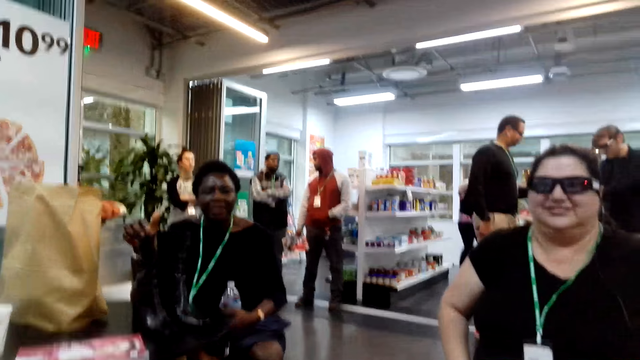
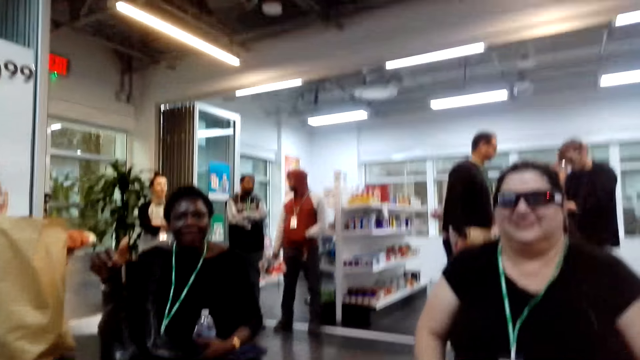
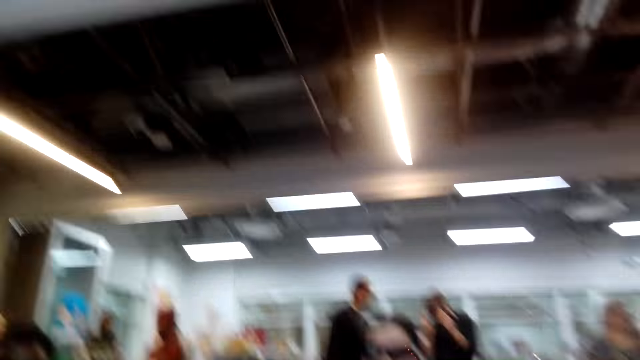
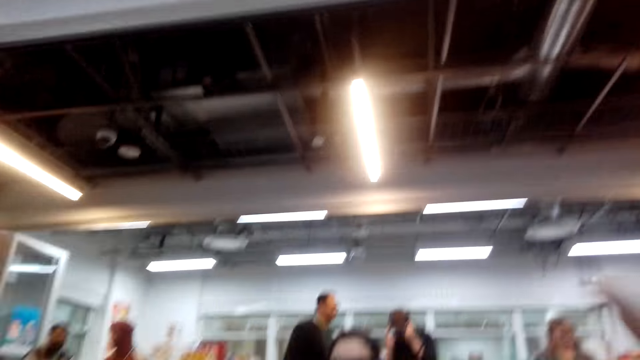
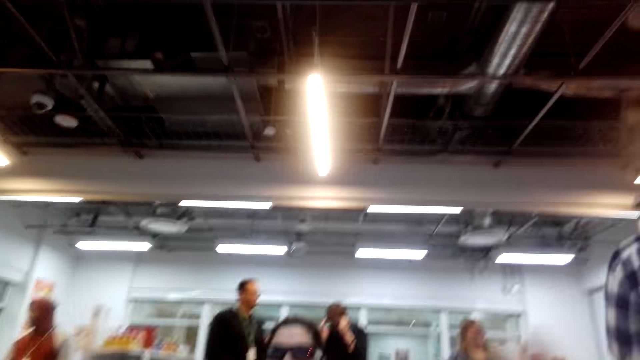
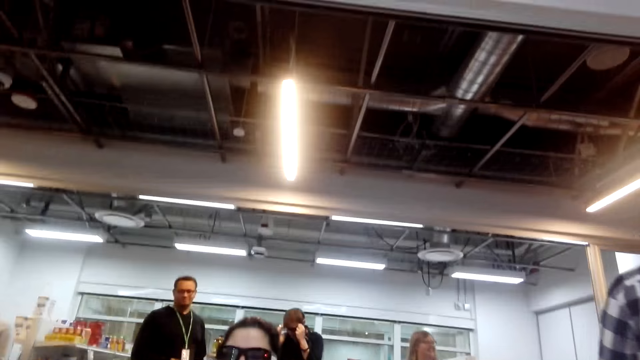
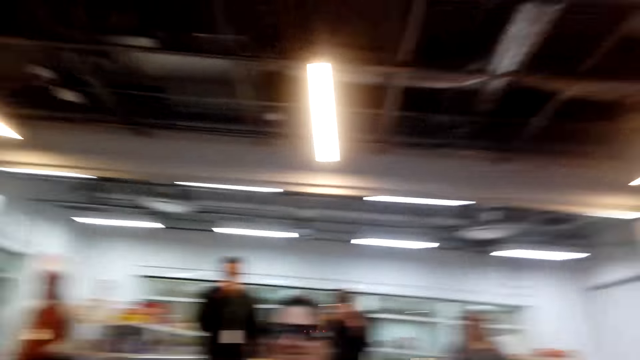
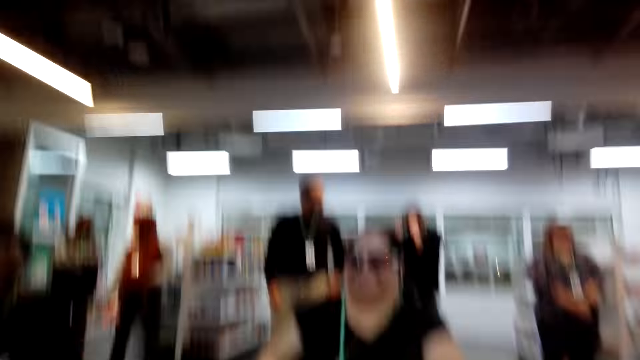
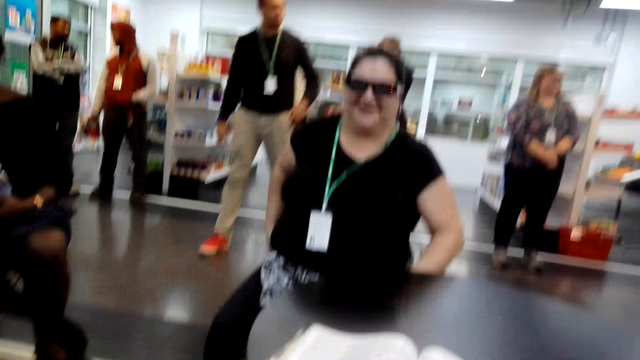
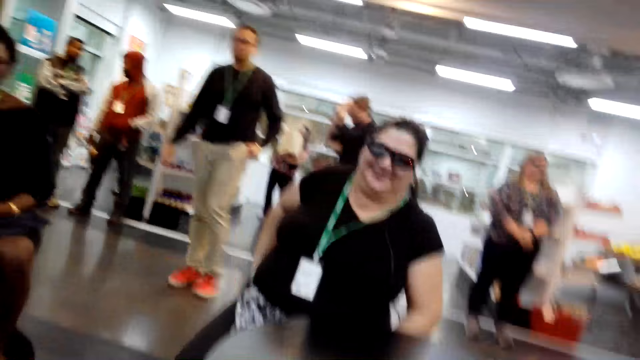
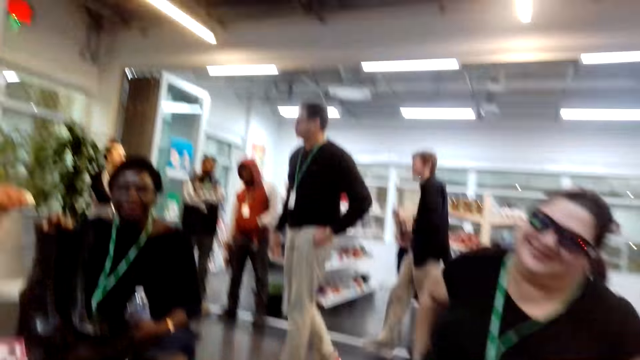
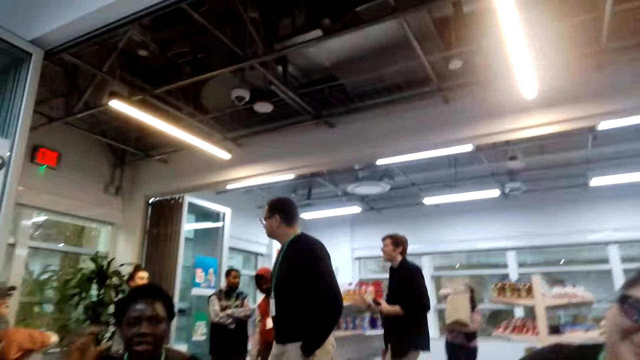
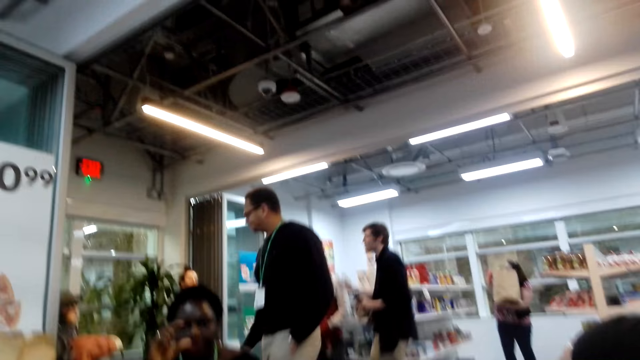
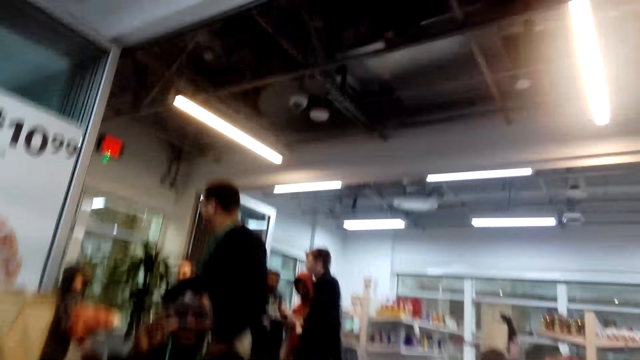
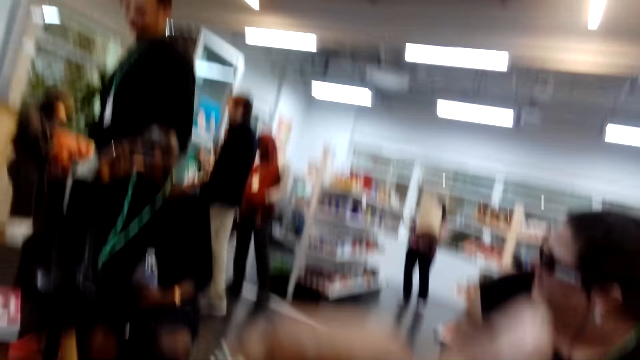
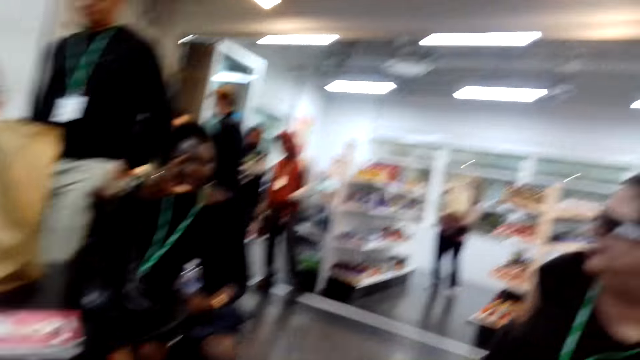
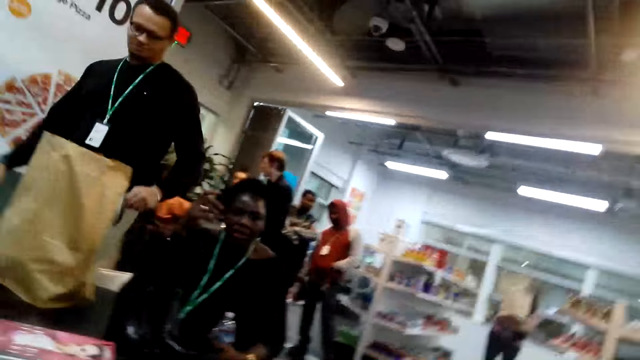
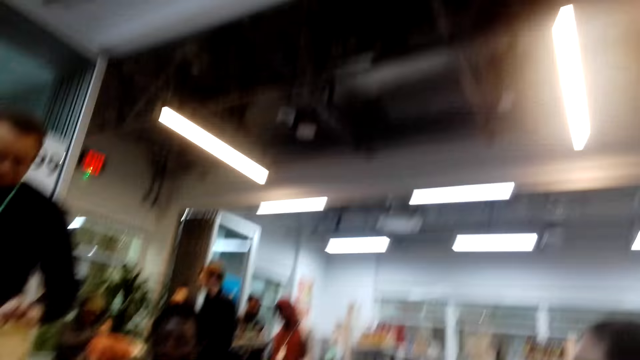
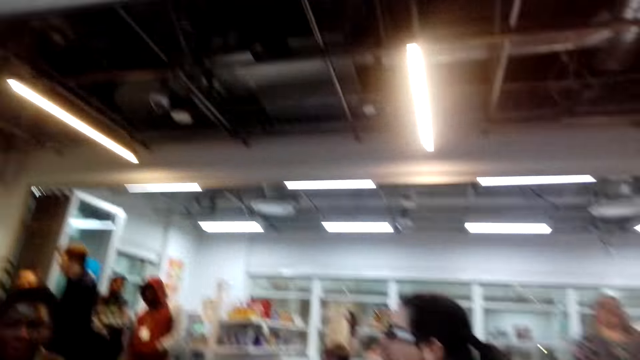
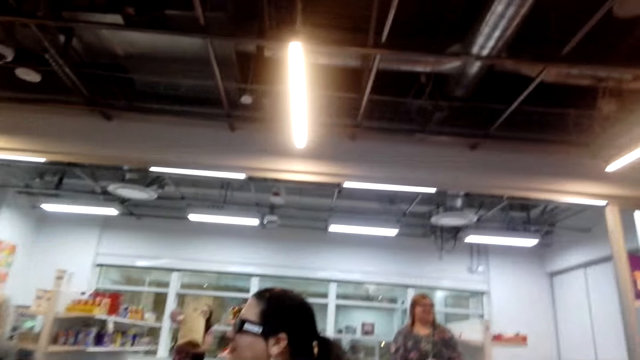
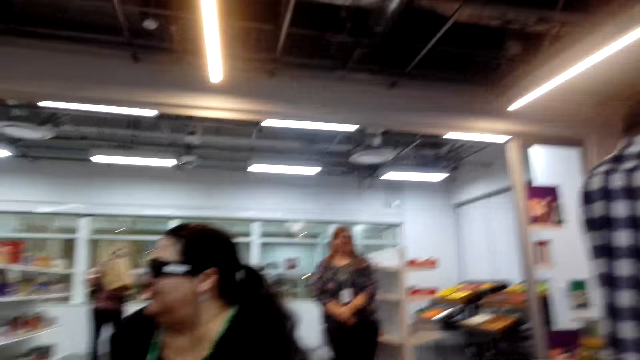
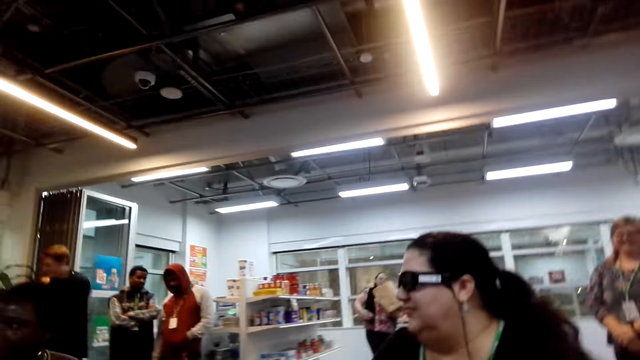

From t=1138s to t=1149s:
A man walks around the mall. The camera wearer converses with the women. Another man converses with a third man. The camera wearer converses with the women.

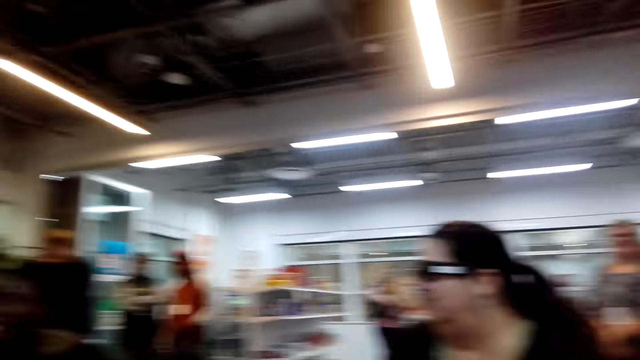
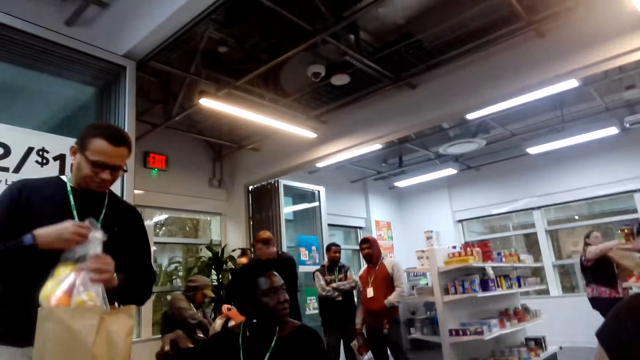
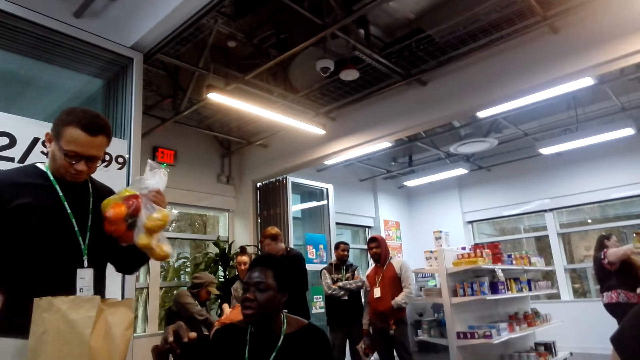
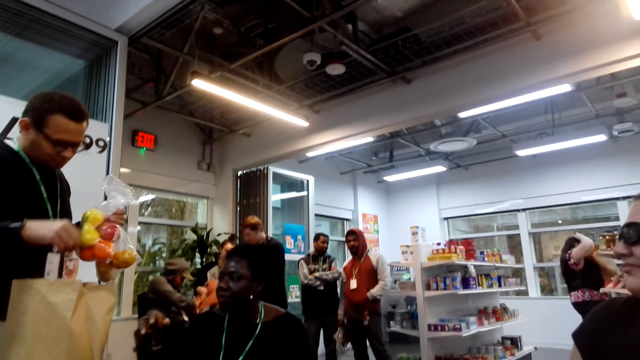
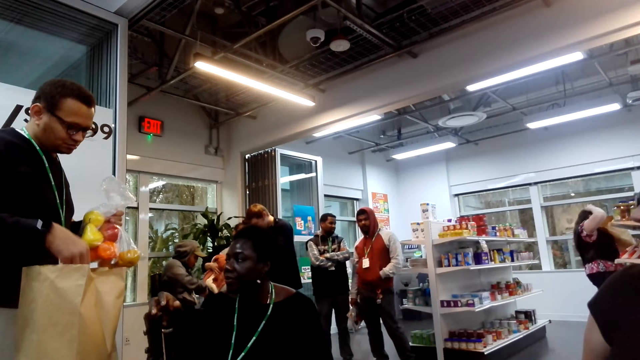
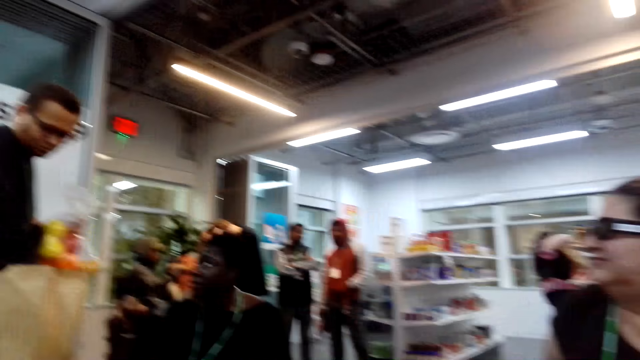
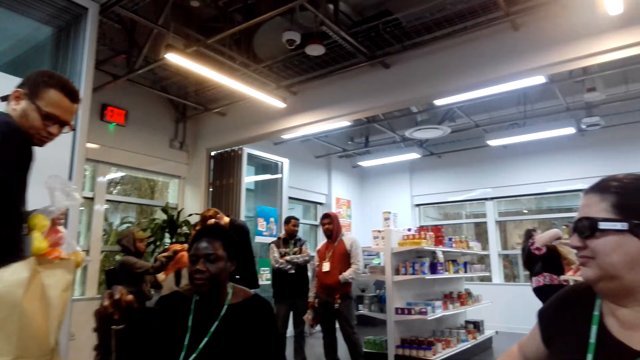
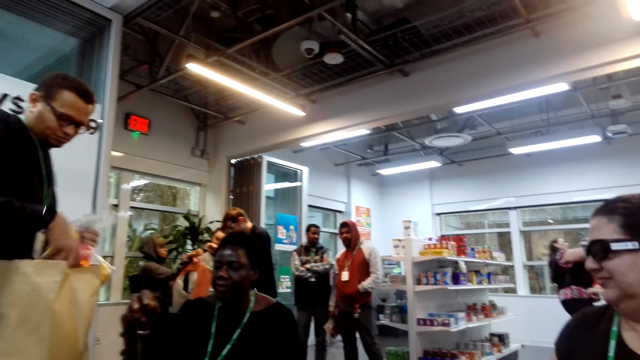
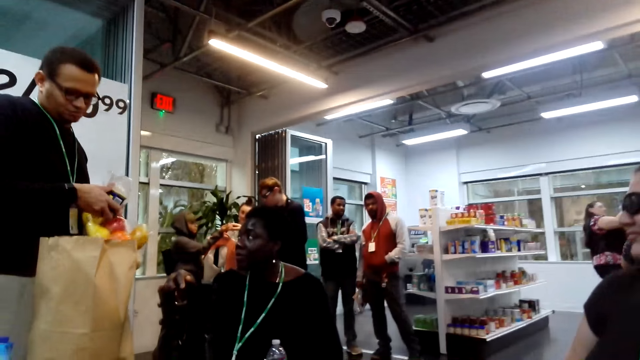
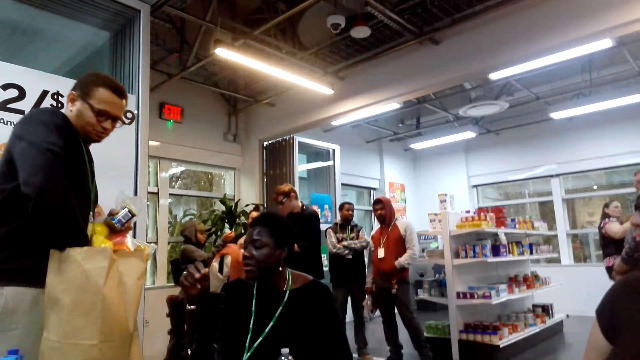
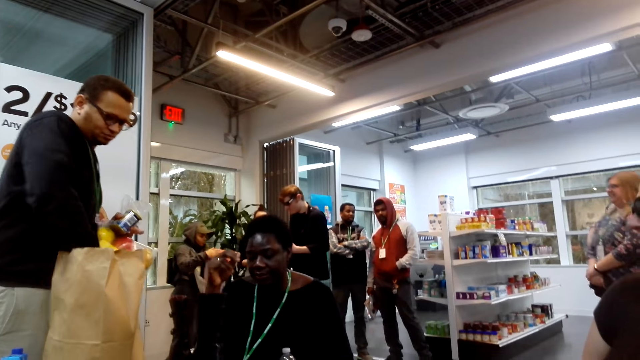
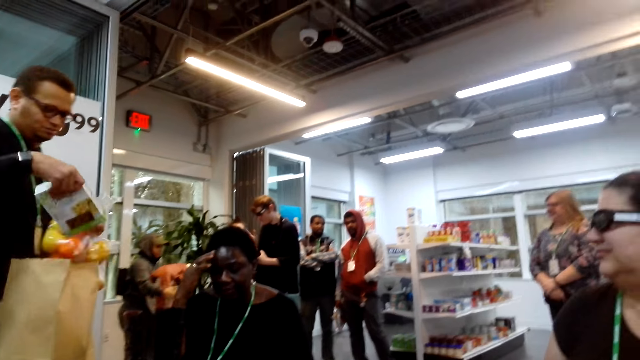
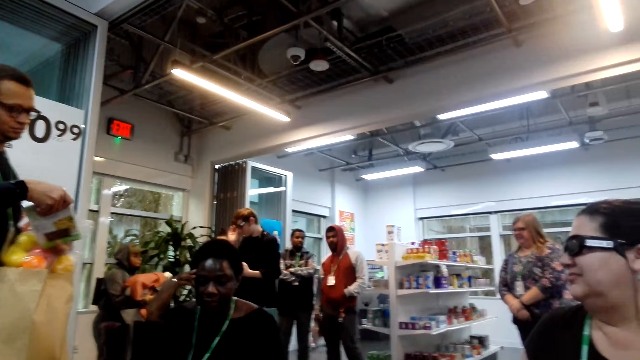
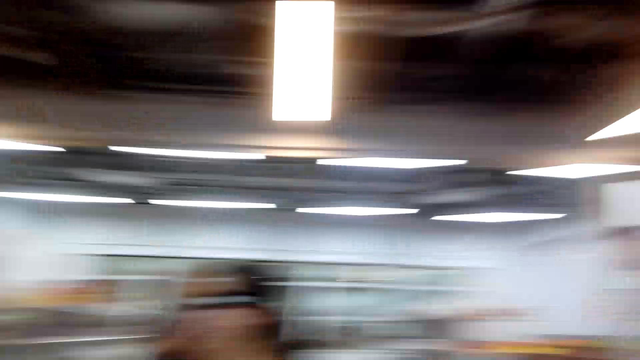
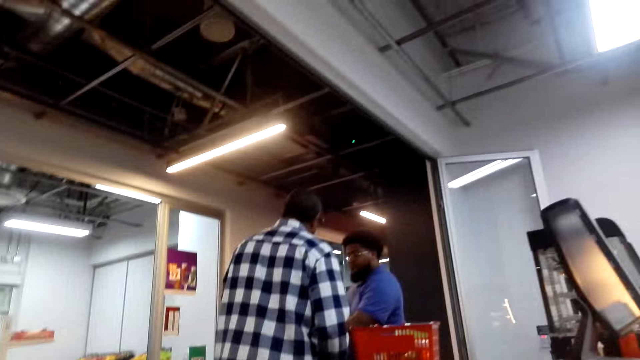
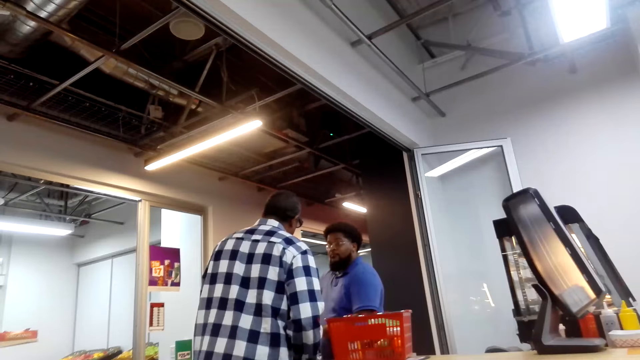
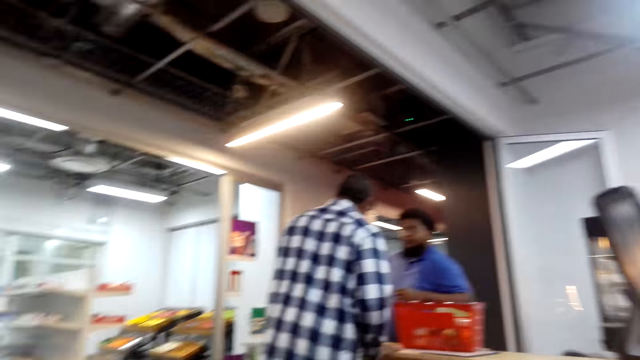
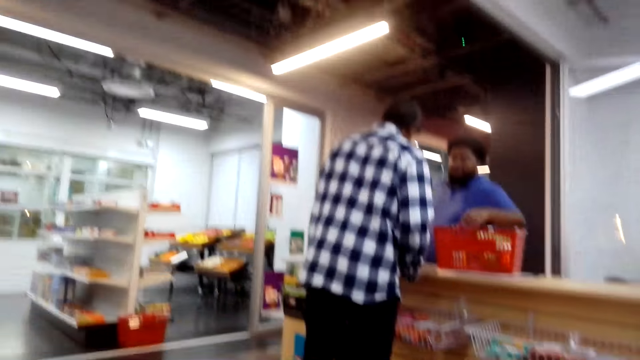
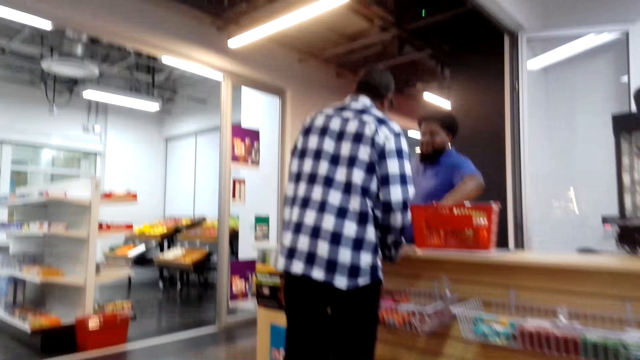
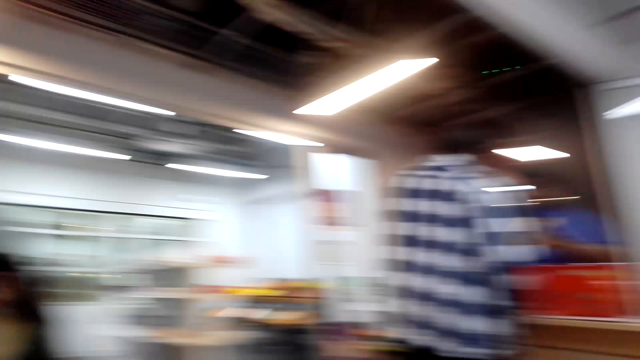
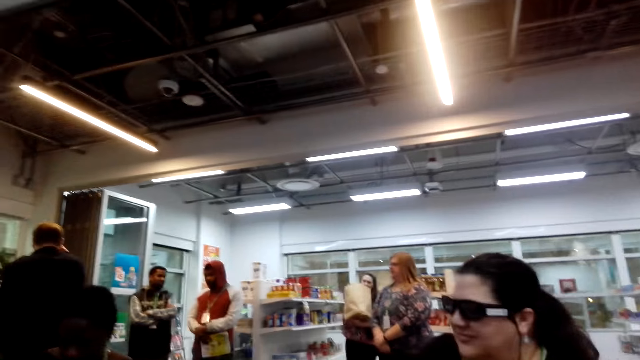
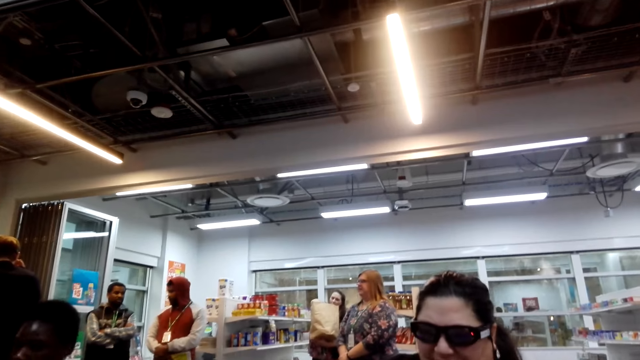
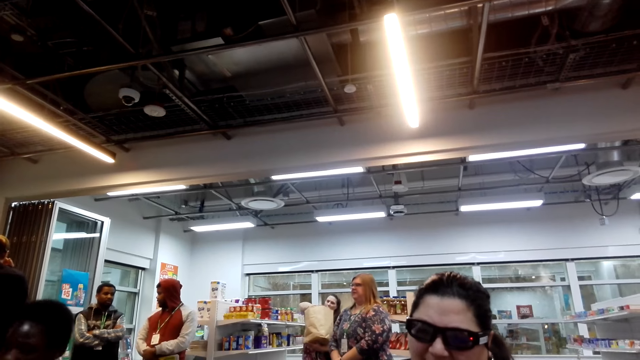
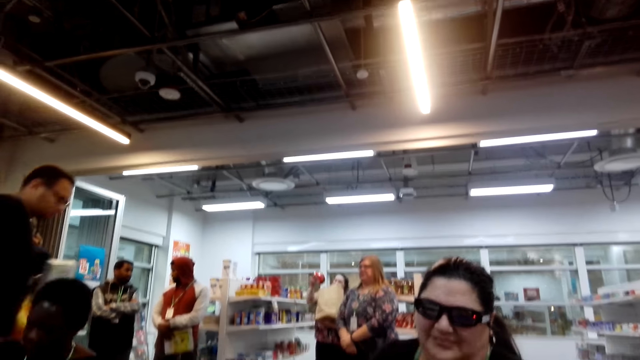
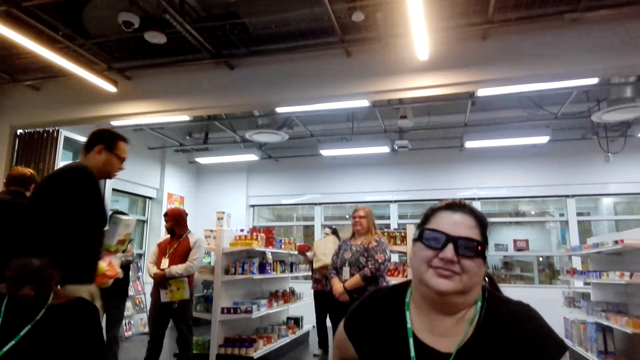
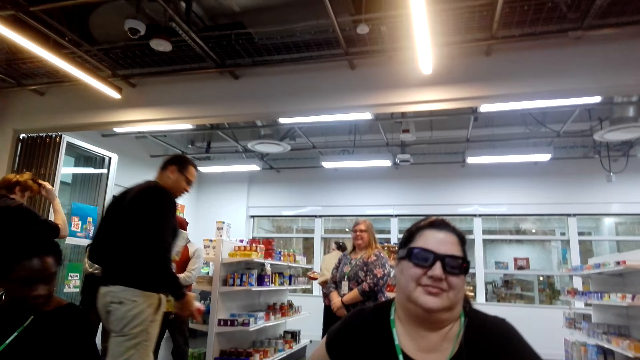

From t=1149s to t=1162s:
The camera wearer looks around. A man picks fruits from the packaging bag. A woman converses with another man. The first man picks items. The woman holds her head. The first man checks the item. The camera wearer looks around the mall. A third man converses with the second man. The first man walks around the mall.
